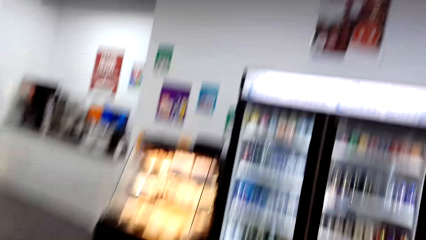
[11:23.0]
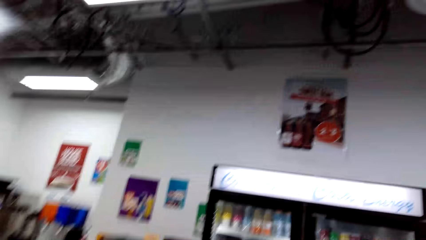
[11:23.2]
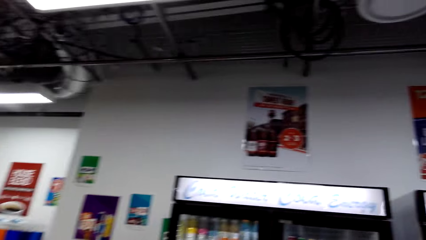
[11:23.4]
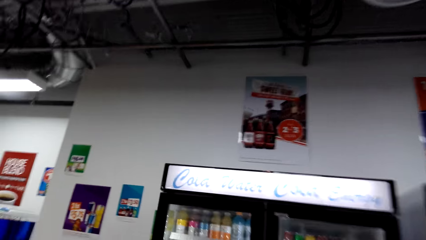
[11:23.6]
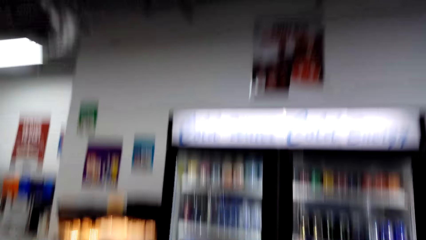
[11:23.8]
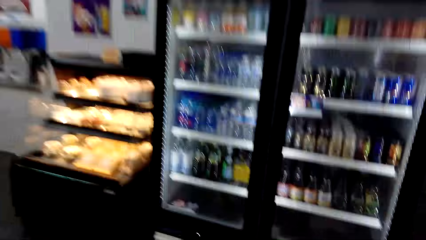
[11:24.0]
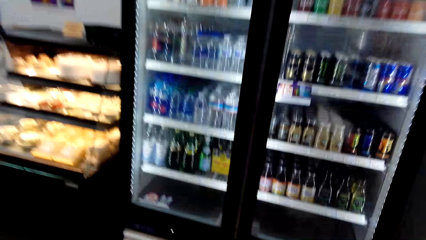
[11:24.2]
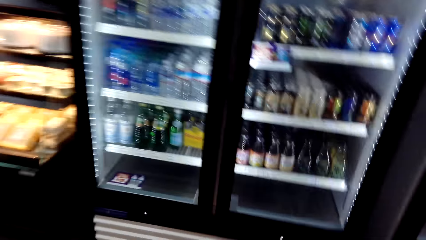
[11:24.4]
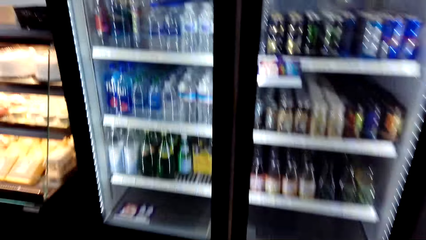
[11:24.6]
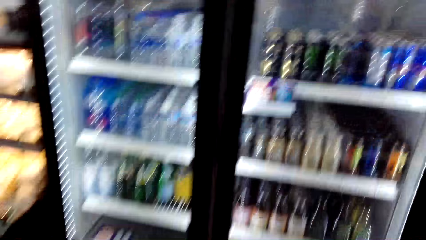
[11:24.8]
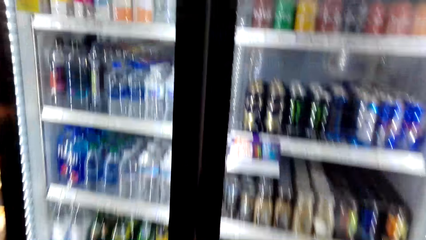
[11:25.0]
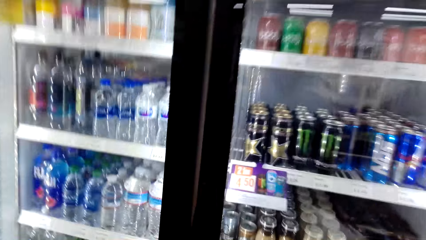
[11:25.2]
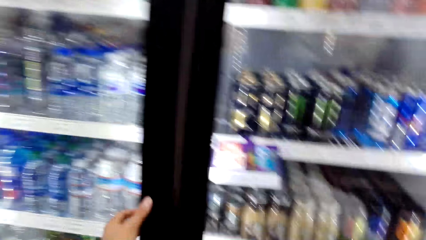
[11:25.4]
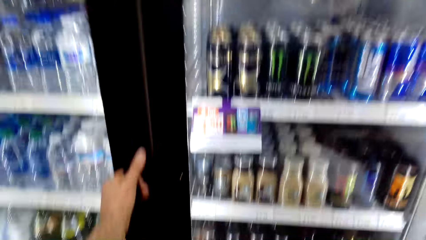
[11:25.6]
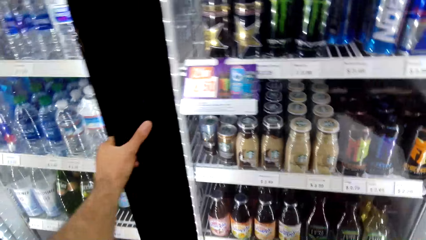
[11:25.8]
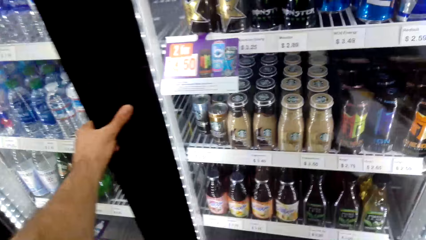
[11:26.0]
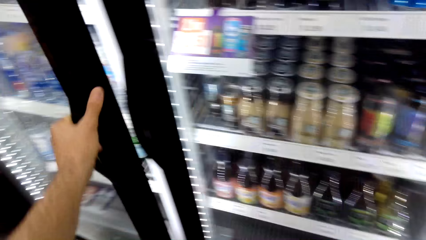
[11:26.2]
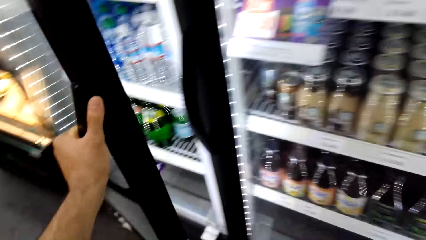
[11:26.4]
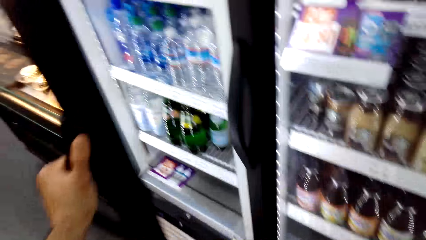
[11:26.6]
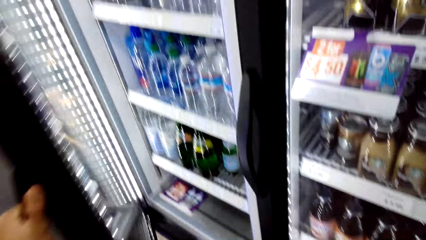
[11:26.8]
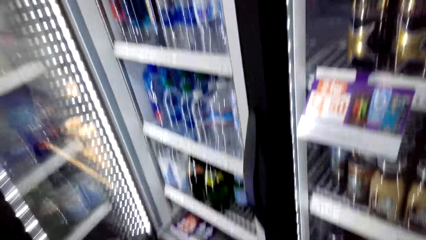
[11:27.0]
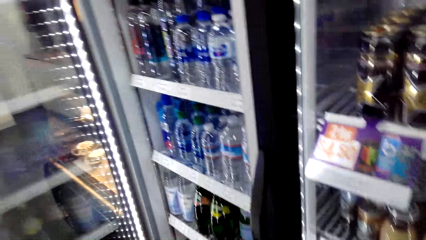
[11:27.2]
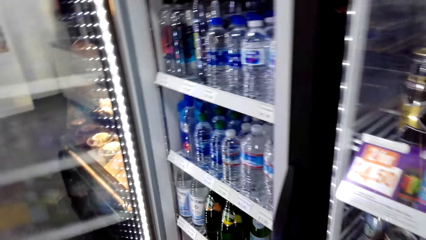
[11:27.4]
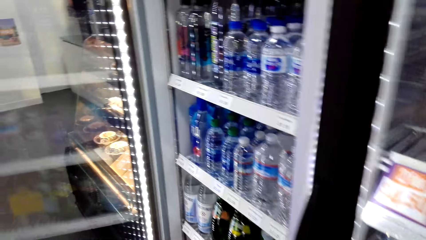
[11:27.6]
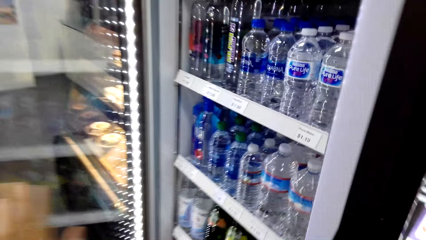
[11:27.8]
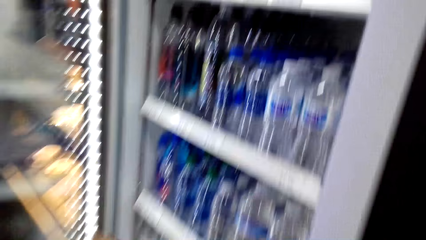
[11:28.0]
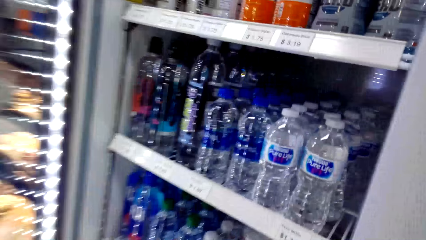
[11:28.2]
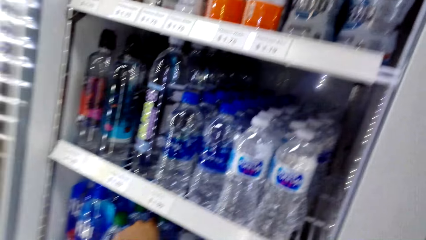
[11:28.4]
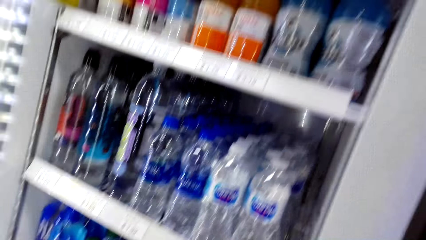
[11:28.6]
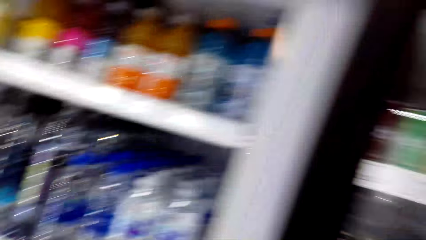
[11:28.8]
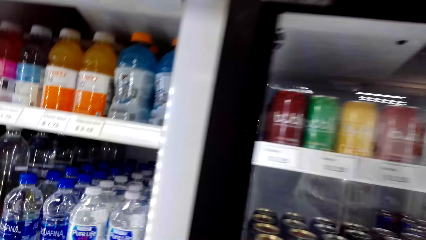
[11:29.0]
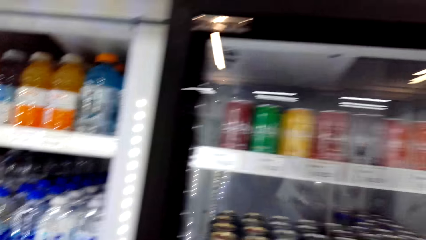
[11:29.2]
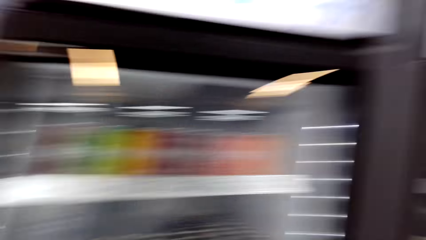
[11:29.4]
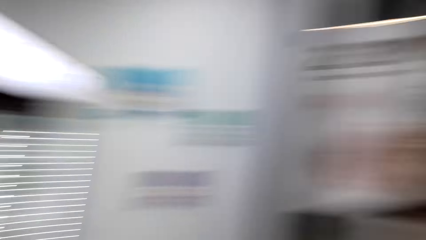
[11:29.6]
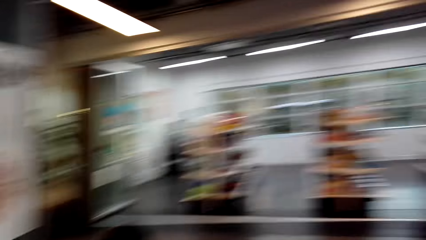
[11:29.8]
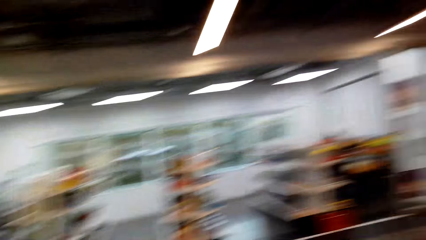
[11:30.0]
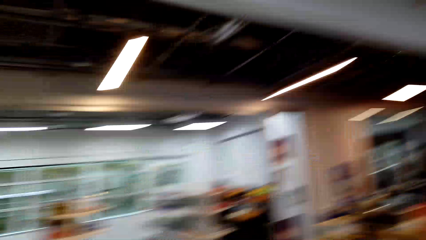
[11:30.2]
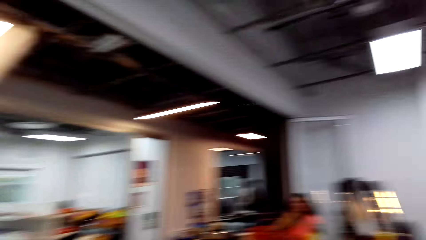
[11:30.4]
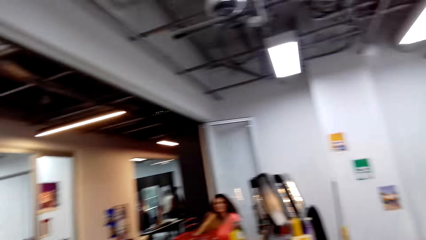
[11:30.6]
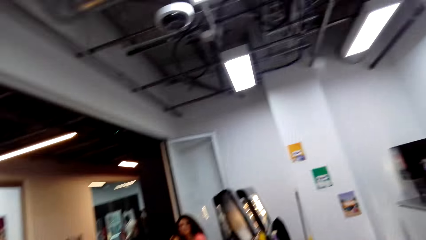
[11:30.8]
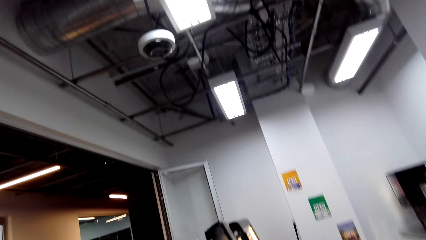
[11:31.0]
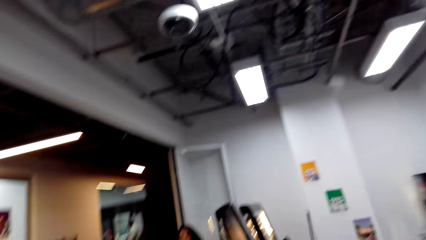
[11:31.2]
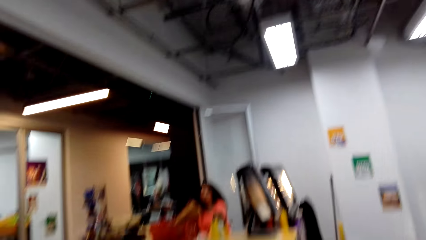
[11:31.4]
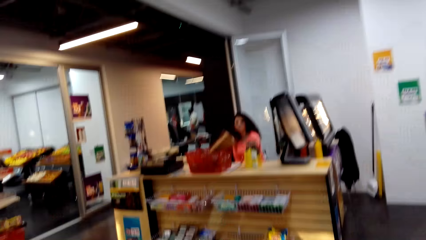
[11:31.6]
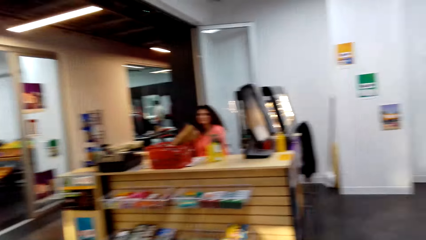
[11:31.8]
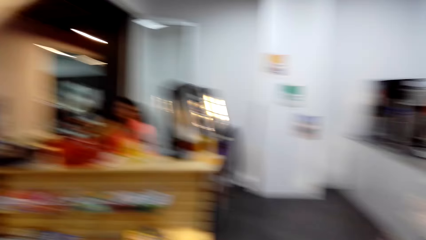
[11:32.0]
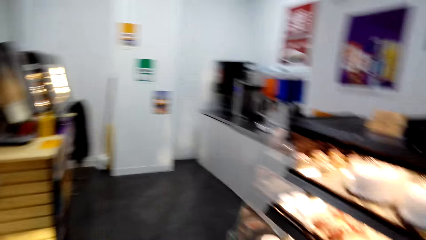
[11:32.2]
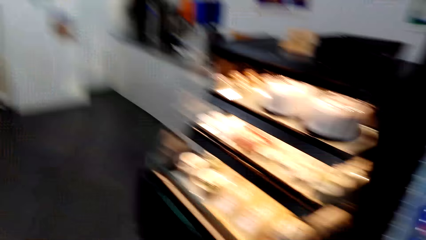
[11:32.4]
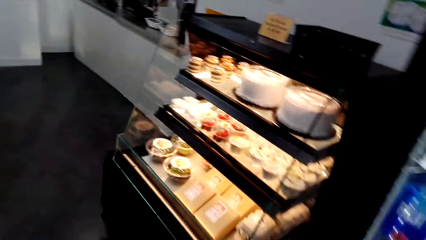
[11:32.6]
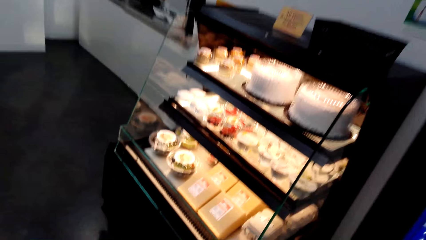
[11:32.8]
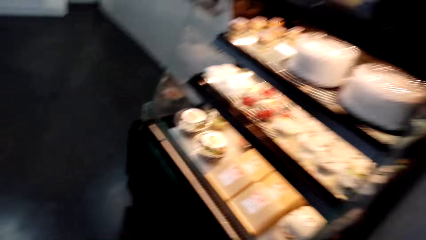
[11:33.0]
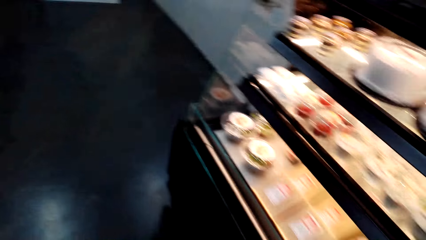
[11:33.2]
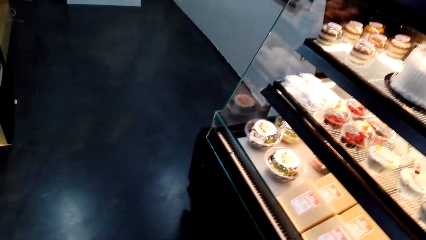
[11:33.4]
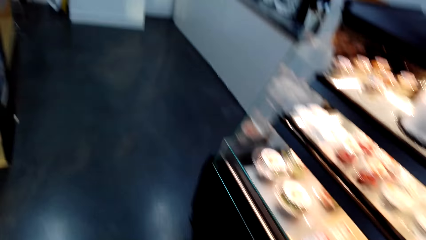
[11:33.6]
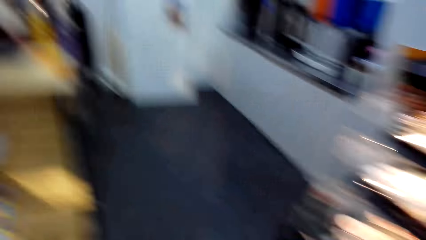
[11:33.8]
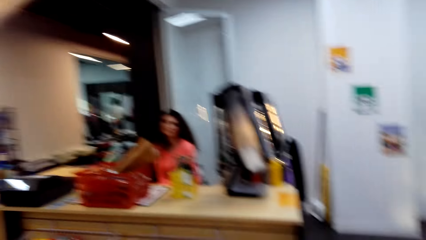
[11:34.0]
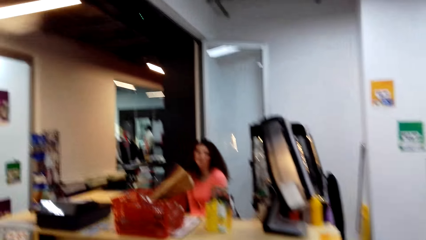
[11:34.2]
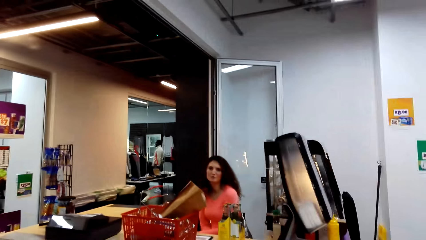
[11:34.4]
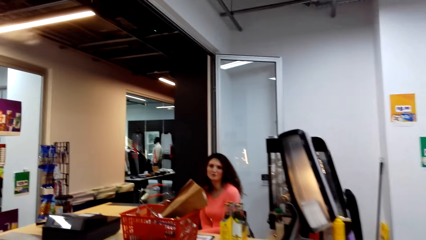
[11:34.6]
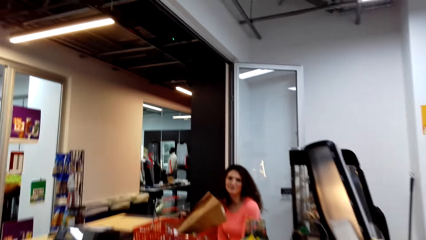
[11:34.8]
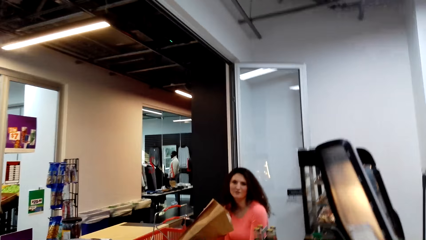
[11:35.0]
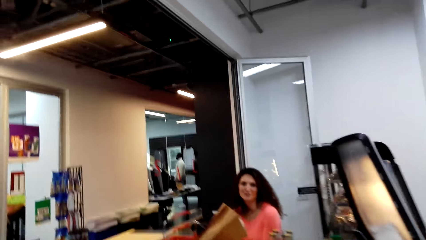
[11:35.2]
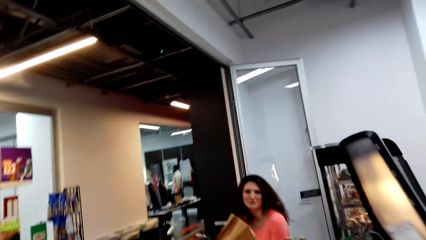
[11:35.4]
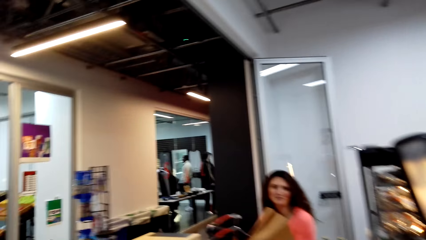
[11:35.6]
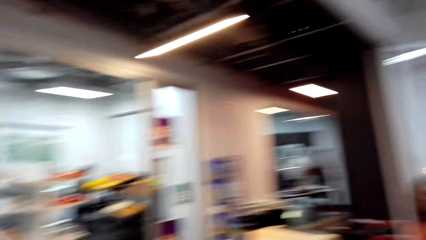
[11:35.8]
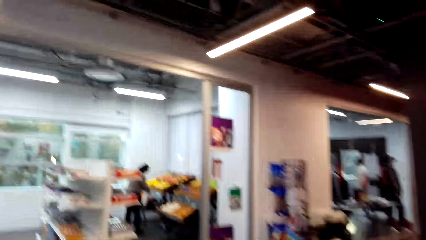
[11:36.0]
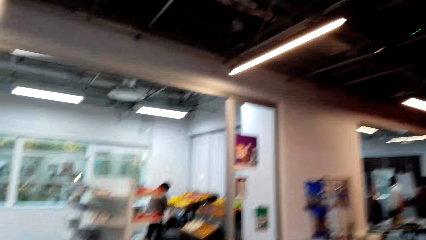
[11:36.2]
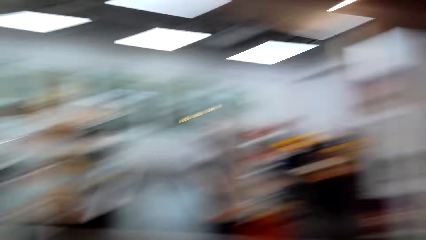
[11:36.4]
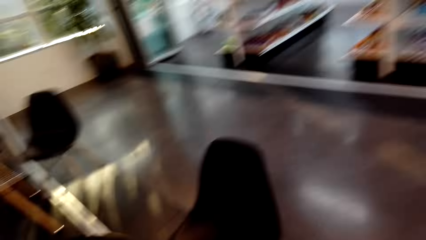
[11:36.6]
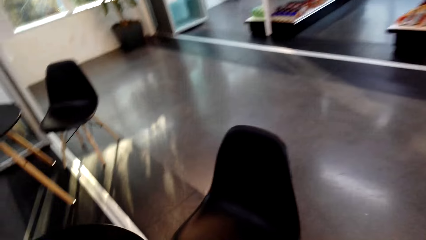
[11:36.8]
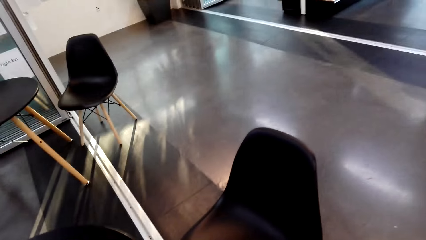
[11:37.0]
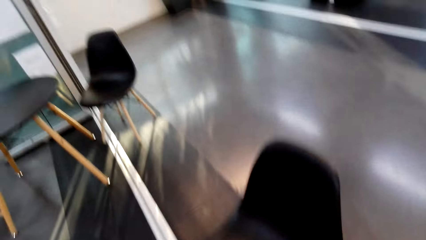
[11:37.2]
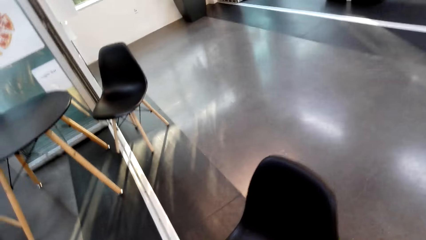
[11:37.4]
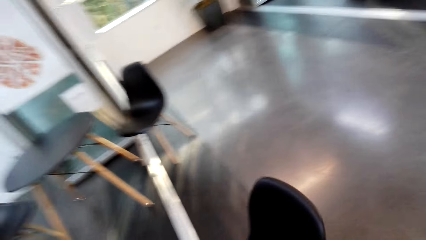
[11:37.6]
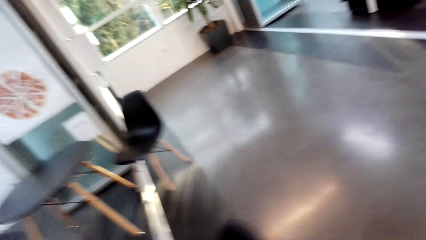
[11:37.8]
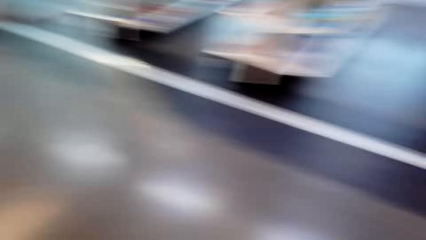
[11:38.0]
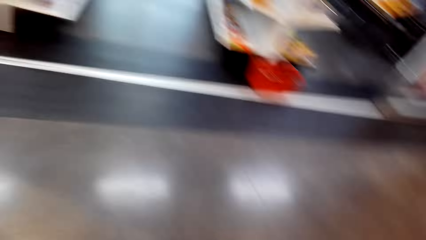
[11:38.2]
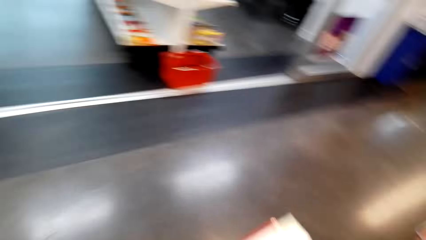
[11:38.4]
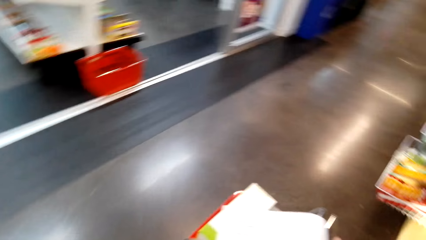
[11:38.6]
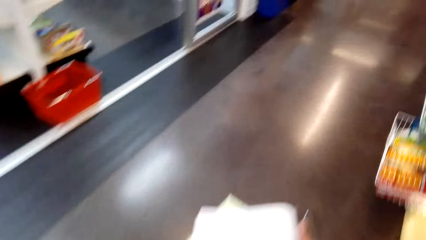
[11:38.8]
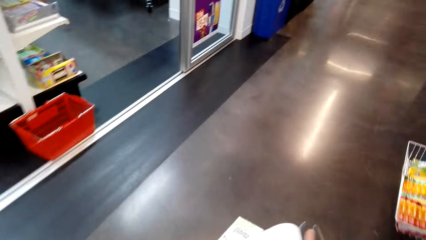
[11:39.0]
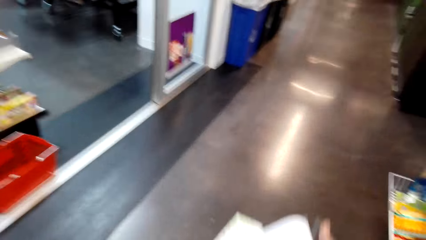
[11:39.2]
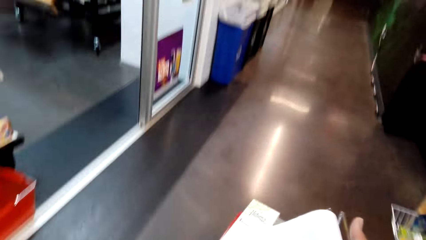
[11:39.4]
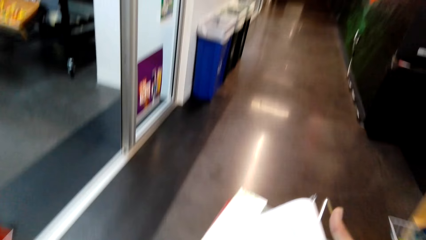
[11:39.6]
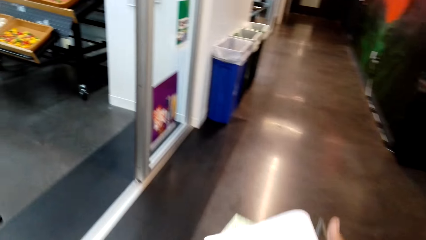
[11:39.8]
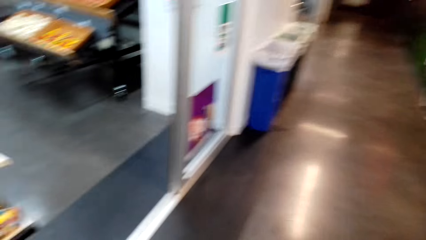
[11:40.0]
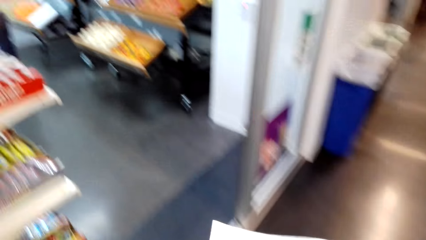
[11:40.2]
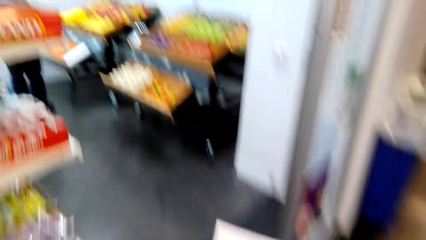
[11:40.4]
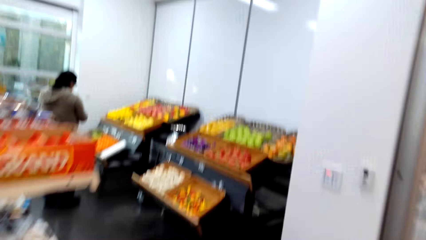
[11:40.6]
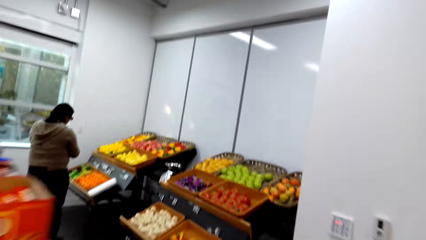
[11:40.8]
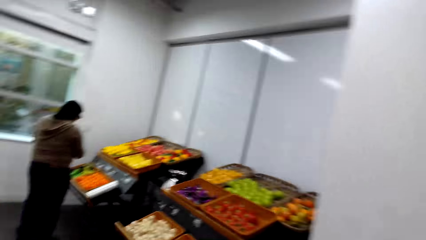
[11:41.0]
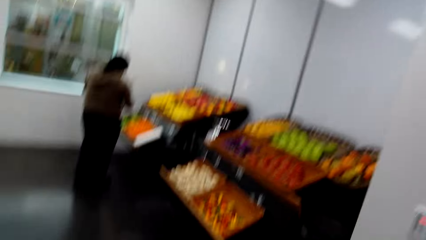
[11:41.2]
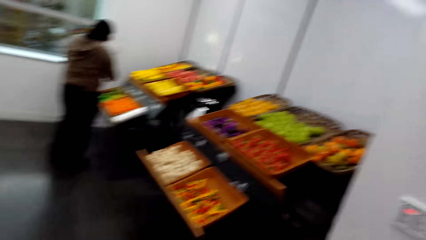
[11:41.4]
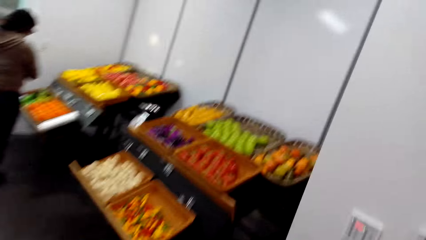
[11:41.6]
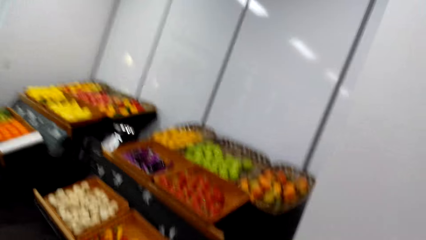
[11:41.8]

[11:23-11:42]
The camera wearer opens a refrigerator. They turn around. They walk around the supermarket. A person talks to the camera wearer. The camera wearer carries a shopping basket.
